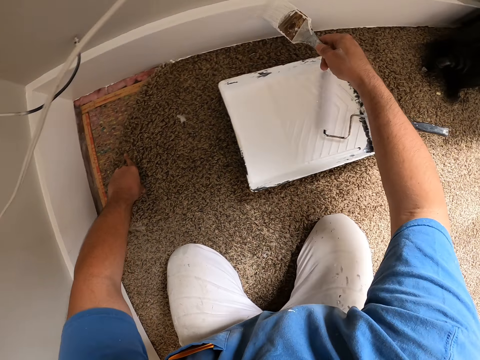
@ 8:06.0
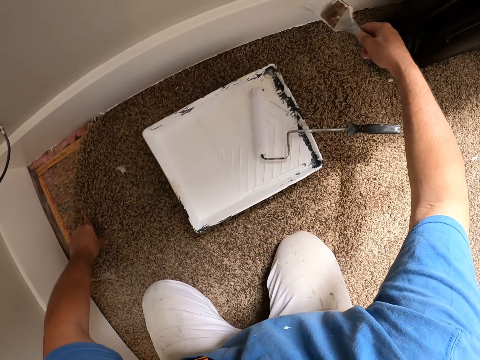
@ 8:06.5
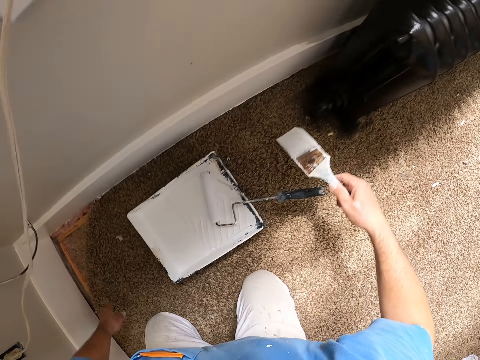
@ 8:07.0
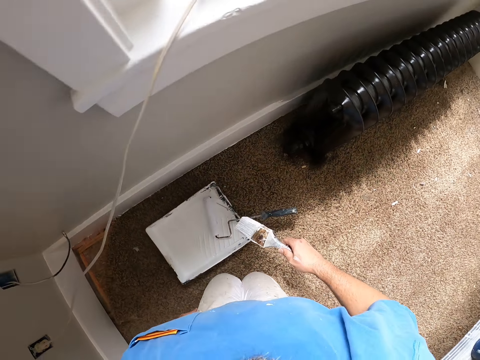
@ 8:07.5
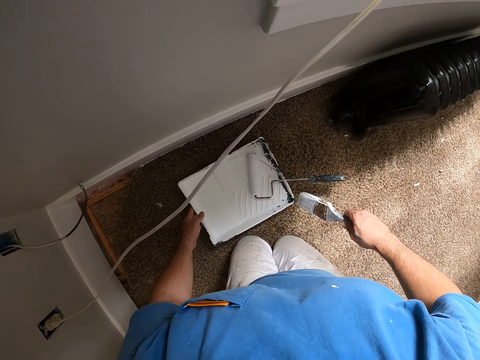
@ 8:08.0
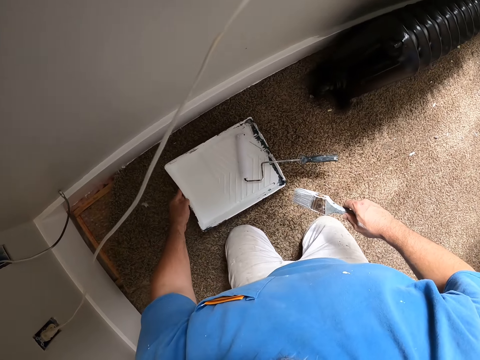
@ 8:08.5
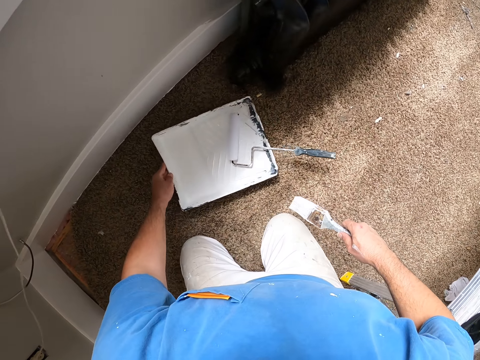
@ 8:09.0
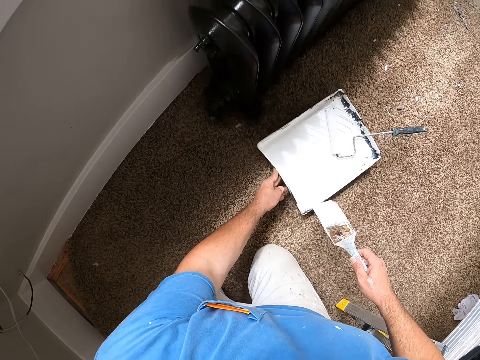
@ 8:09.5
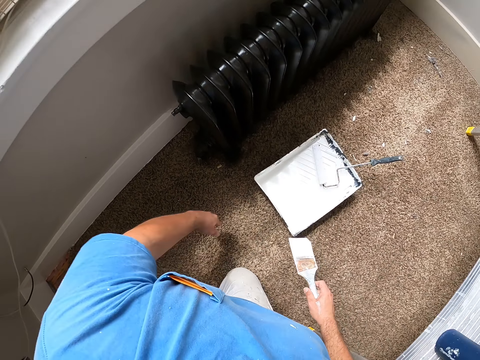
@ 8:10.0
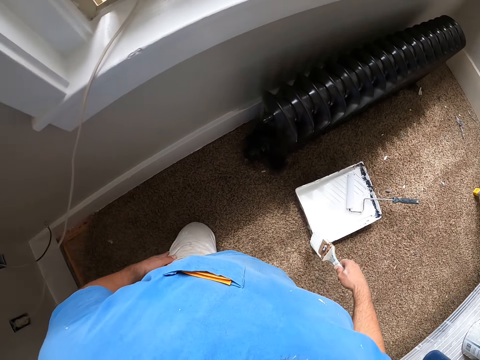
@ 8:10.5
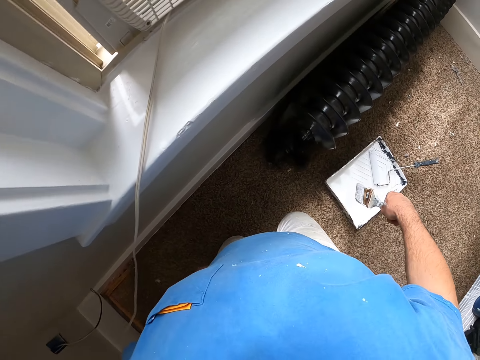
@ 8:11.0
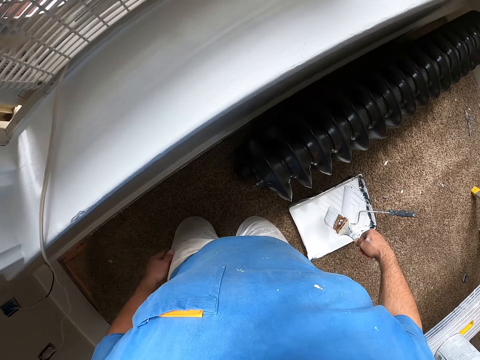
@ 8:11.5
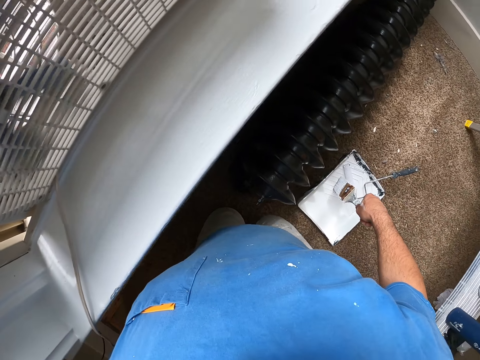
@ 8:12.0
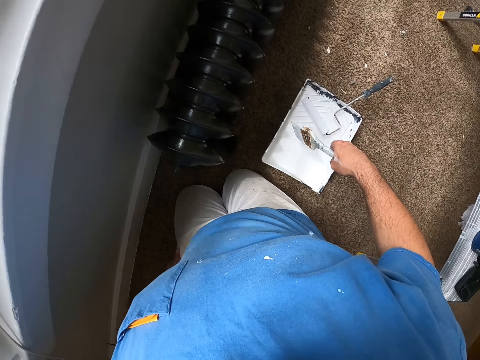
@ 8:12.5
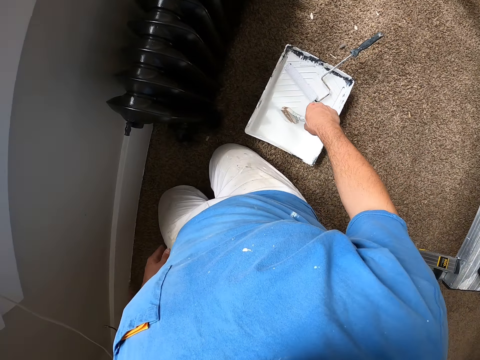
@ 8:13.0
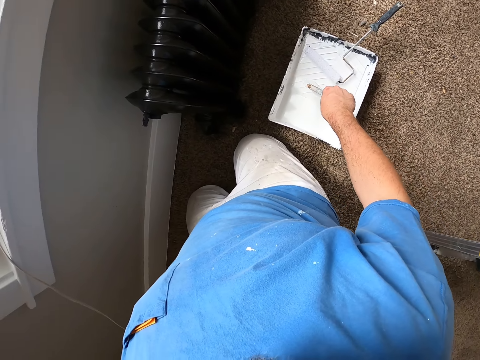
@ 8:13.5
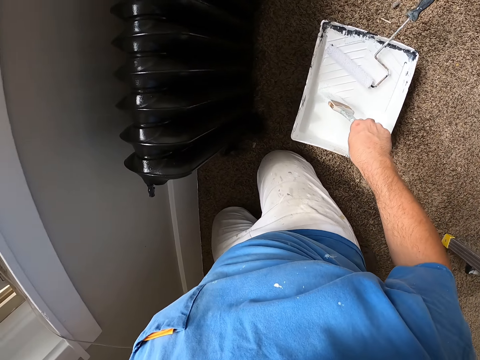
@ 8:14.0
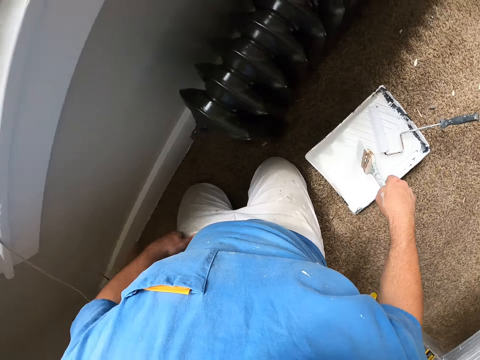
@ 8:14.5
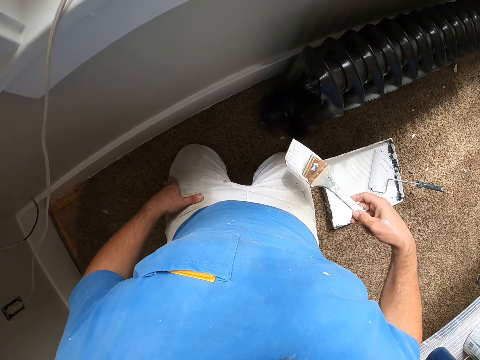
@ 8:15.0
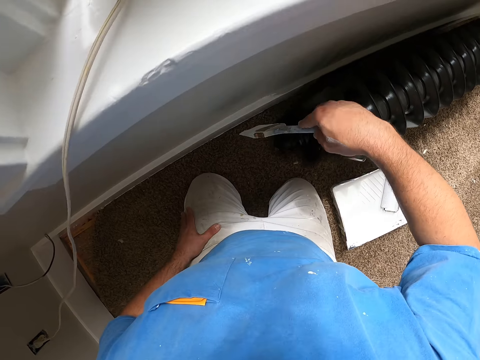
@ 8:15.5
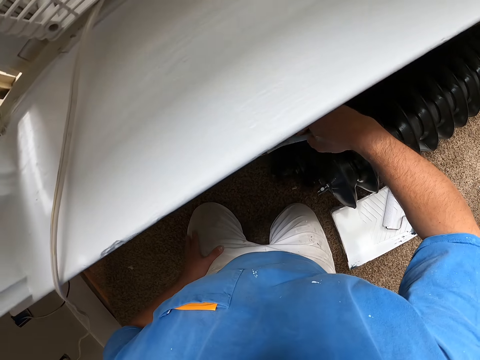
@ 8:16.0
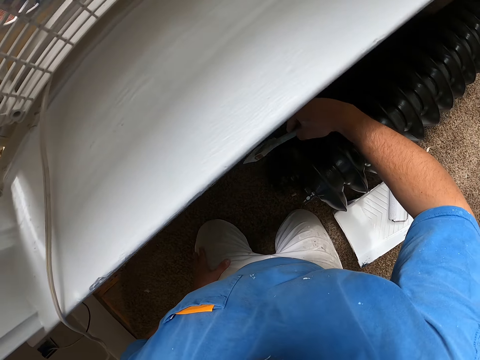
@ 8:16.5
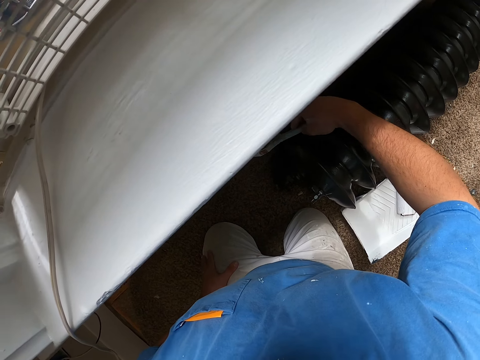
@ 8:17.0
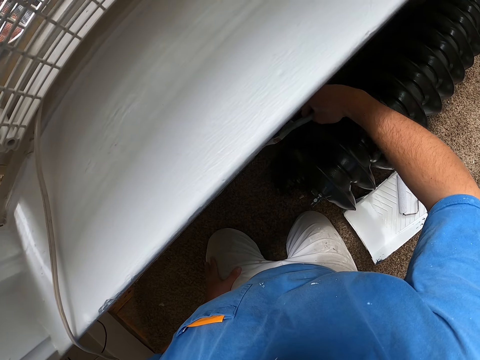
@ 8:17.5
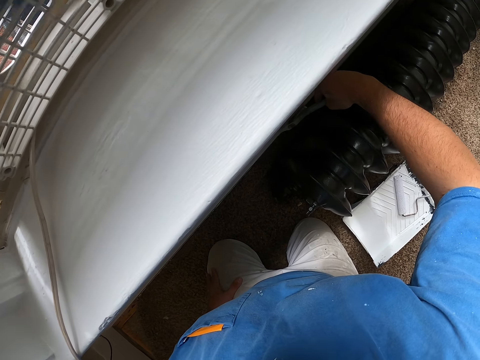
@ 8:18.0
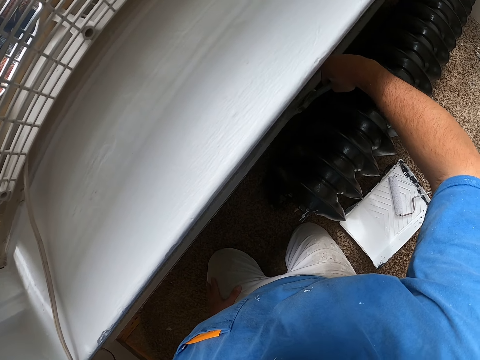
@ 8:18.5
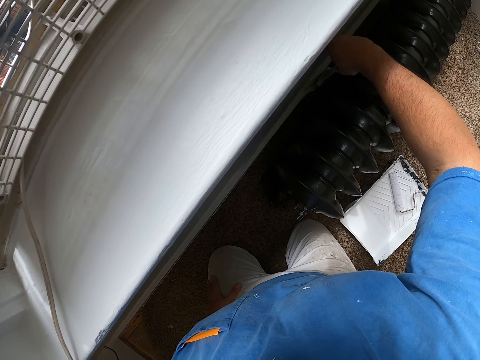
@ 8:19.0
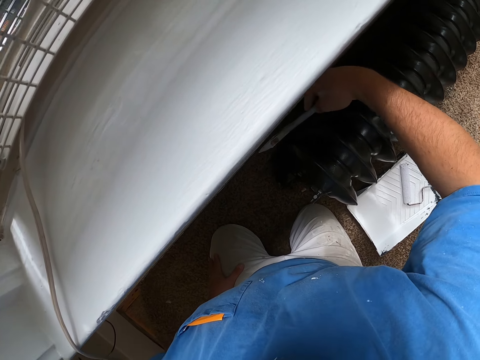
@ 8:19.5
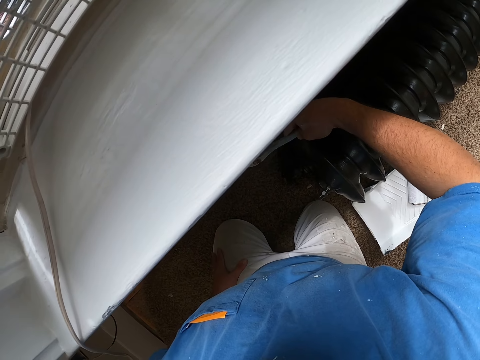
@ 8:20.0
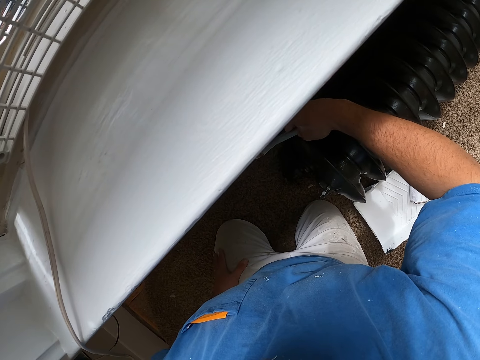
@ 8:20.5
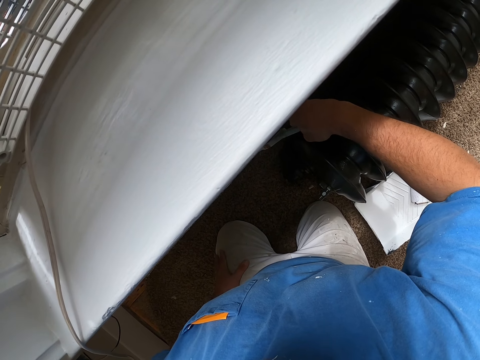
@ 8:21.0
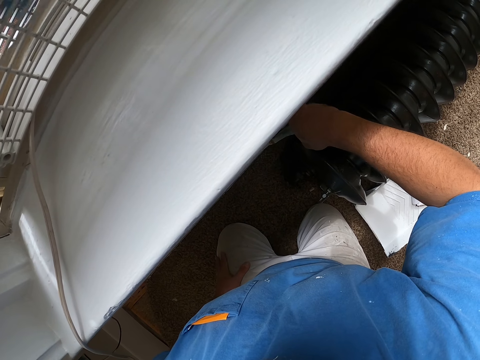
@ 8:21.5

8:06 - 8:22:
The camera wearer holds a paint brush. They move the paint bowl. They push the paint brush. They move towards the wall. They dip the paint brush in a paint can. They paint the baseboard.

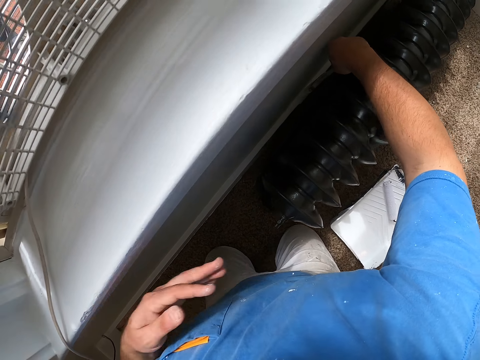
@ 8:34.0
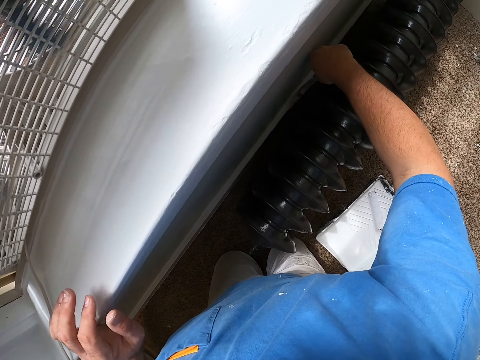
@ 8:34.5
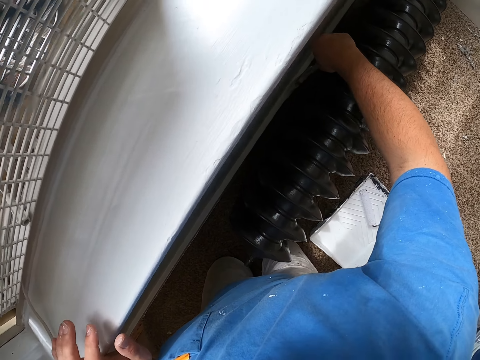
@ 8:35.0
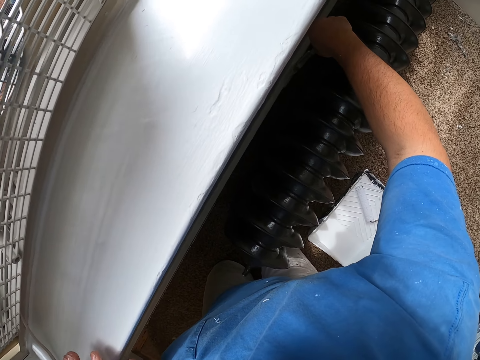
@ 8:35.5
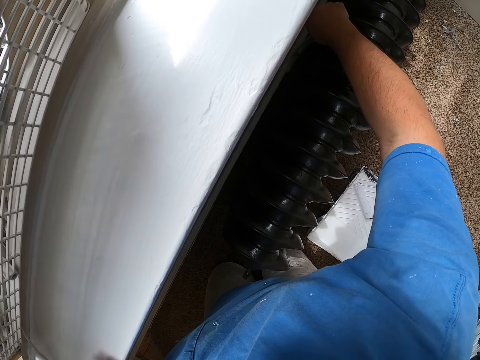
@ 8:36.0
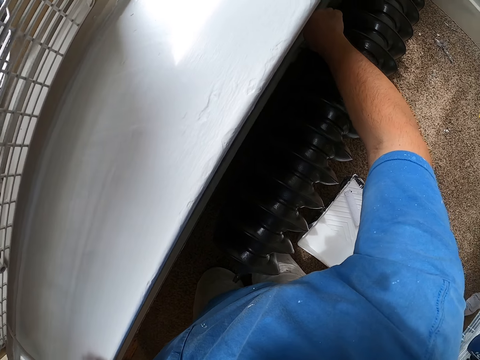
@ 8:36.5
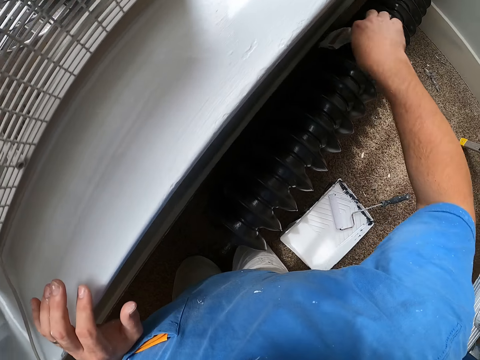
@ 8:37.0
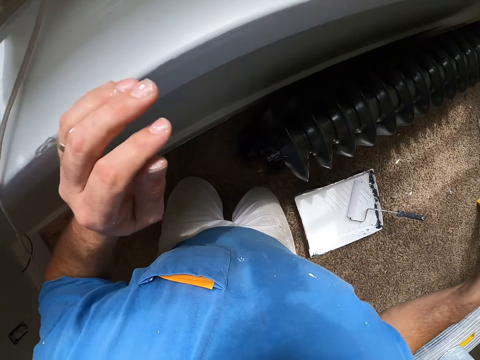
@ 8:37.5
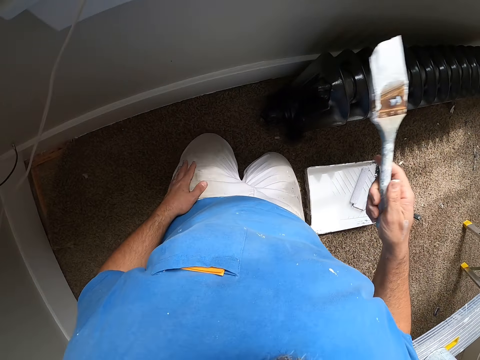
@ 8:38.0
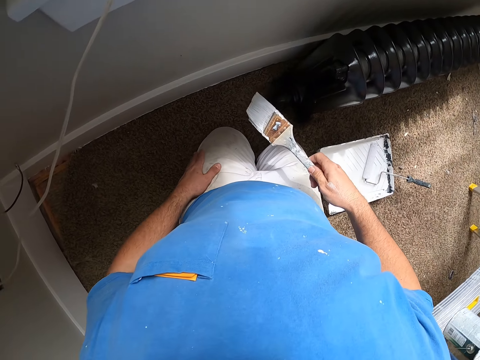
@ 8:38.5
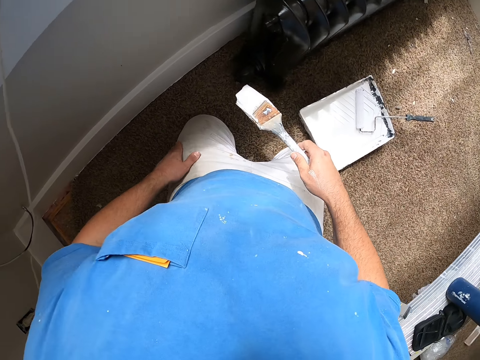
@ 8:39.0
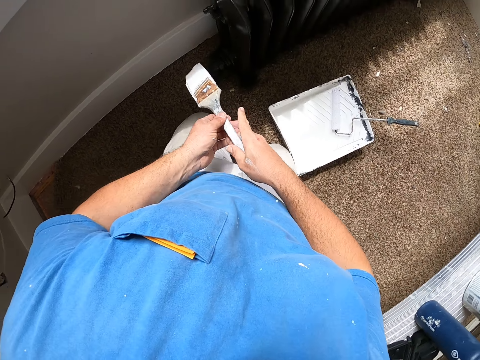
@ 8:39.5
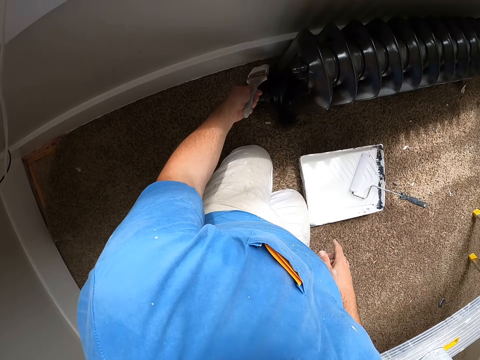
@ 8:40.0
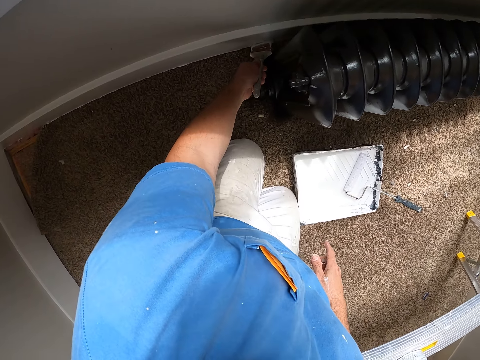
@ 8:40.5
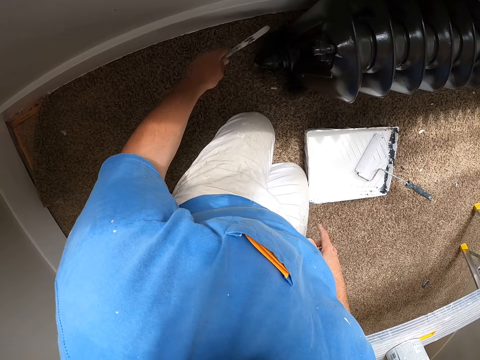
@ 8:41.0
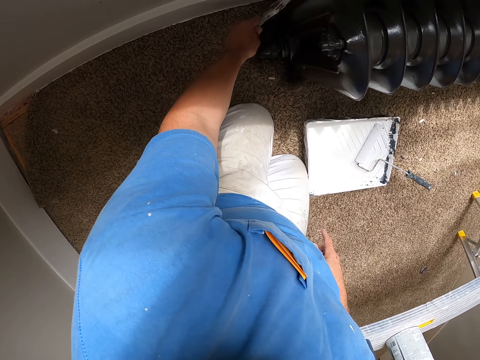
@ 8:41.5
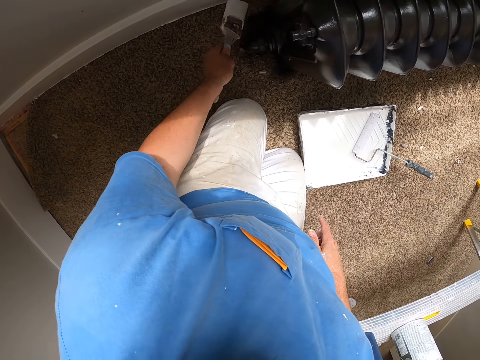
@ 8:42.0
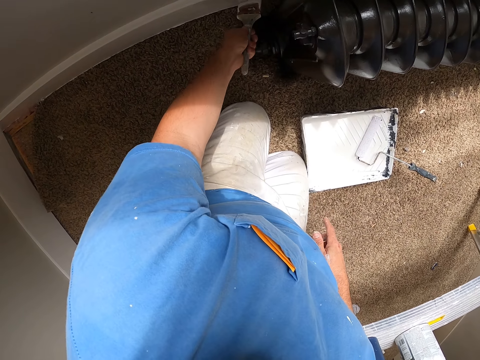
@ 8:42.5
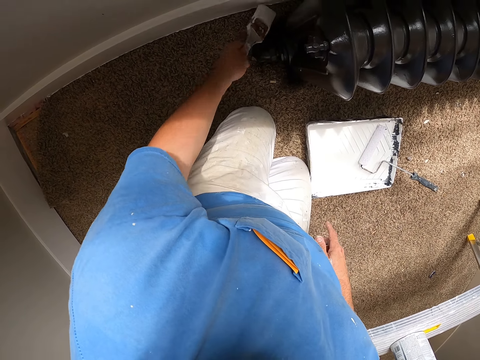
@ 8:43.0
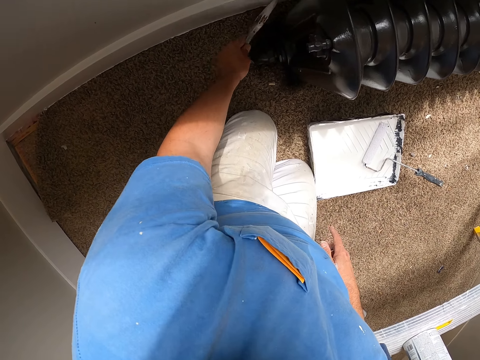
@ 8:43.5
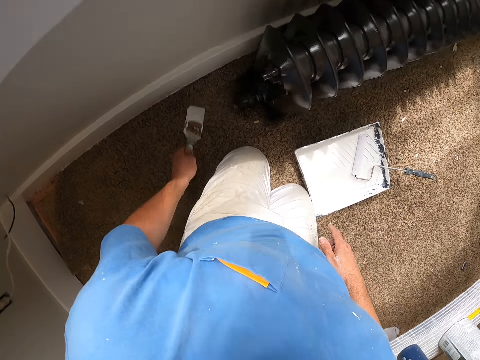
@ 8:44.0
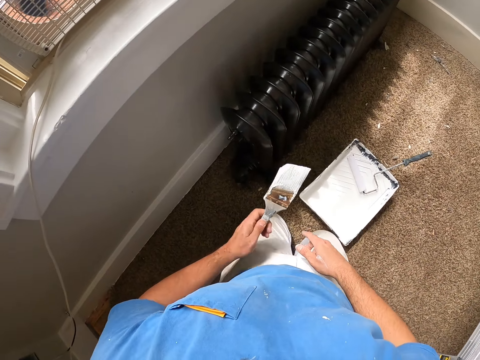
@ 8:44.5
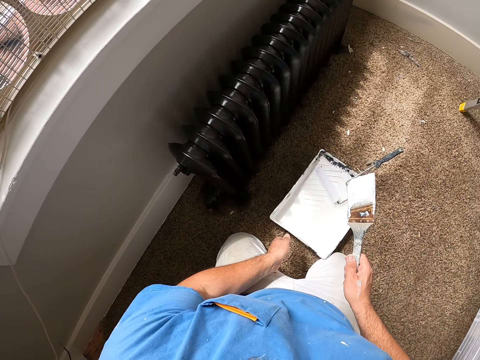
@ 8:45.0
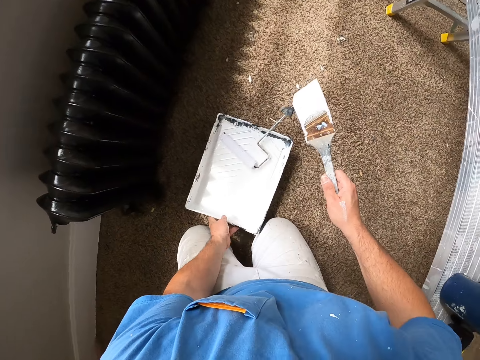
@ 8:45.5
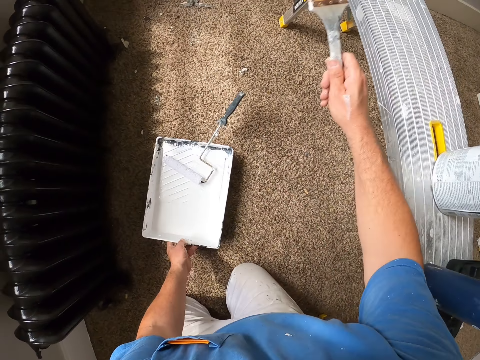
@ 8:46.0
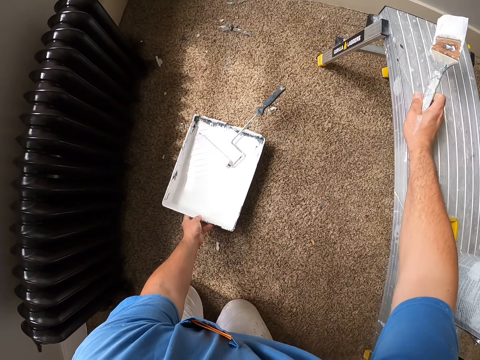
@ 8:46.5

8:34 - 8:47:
The camera wearer touches a counter or wall. They put a hand on a lap. They exchange a paint brush to the other hand. They paint the baseboard. They exchange the paint brush to the other hand again.
